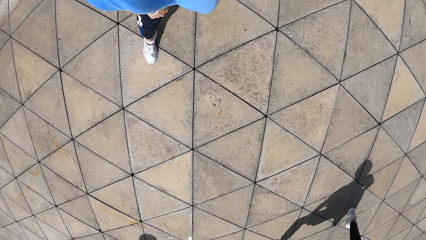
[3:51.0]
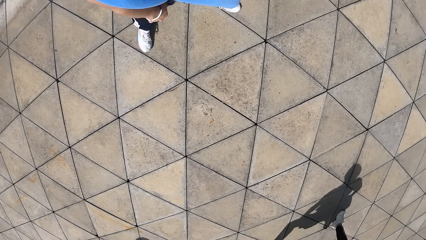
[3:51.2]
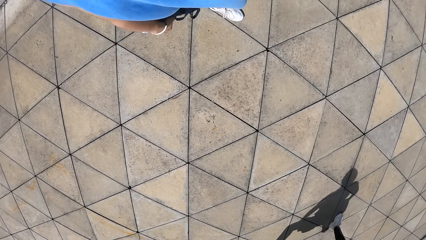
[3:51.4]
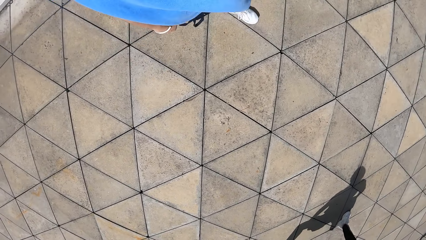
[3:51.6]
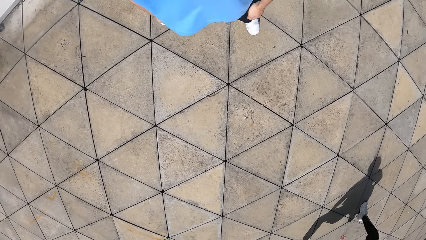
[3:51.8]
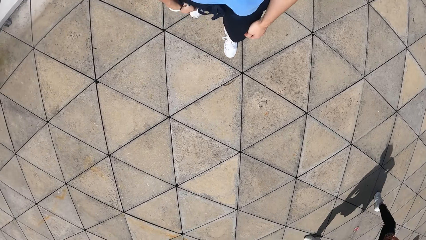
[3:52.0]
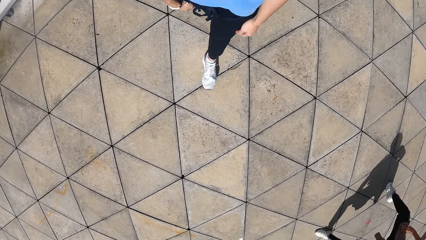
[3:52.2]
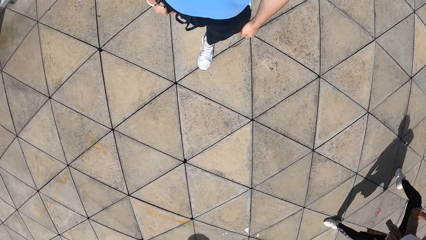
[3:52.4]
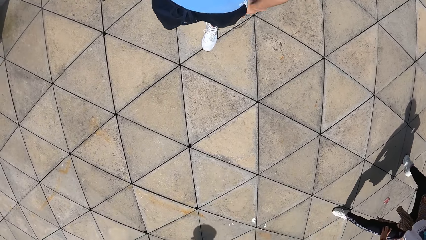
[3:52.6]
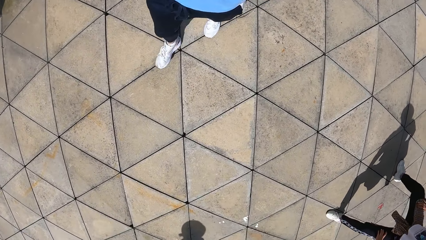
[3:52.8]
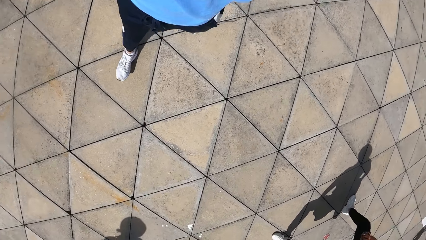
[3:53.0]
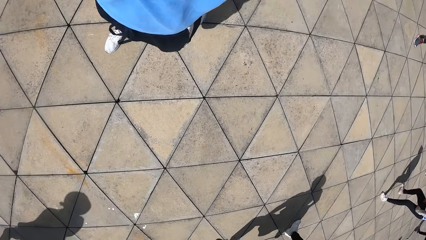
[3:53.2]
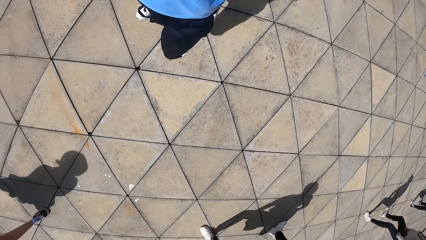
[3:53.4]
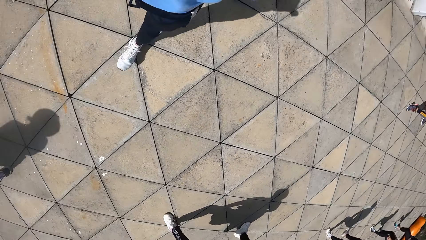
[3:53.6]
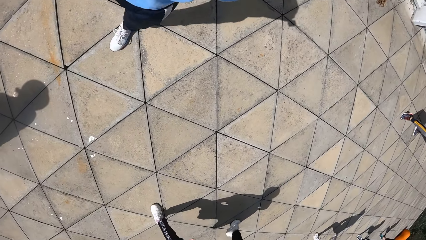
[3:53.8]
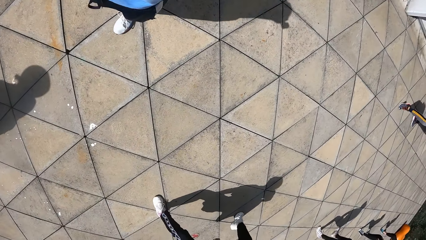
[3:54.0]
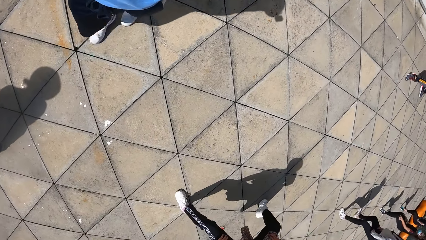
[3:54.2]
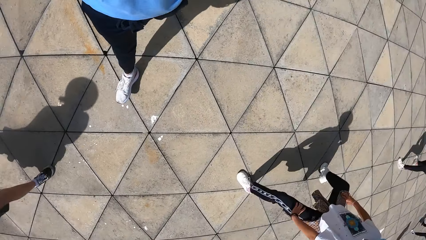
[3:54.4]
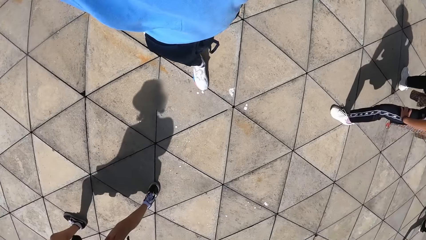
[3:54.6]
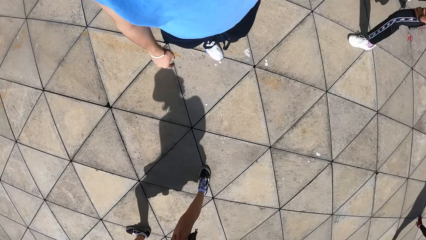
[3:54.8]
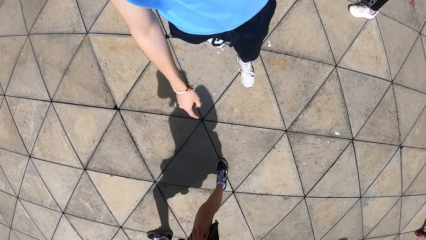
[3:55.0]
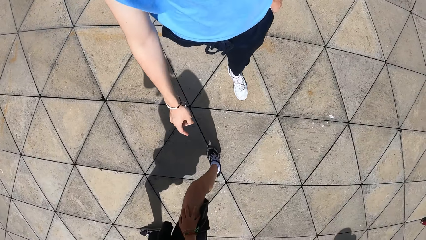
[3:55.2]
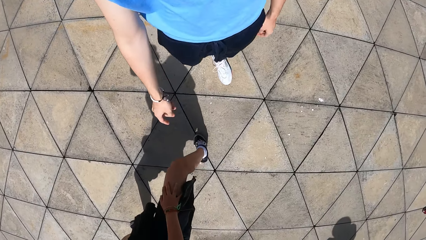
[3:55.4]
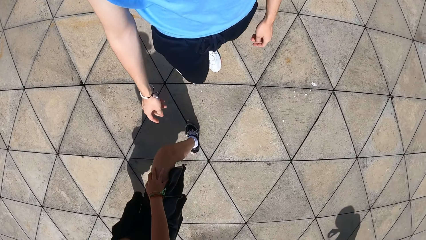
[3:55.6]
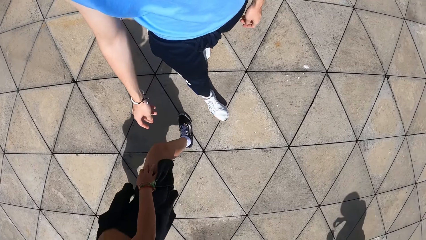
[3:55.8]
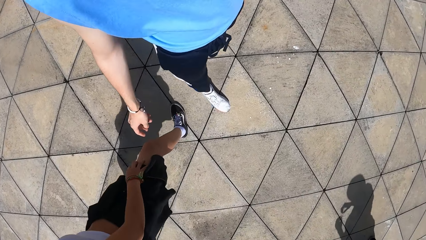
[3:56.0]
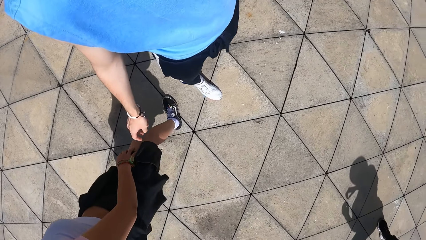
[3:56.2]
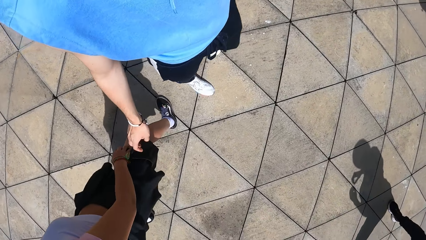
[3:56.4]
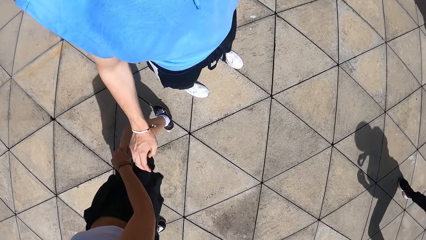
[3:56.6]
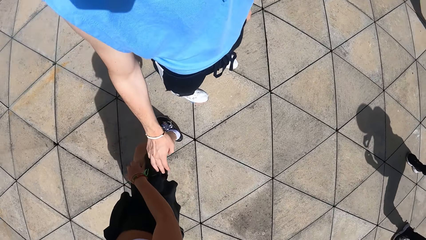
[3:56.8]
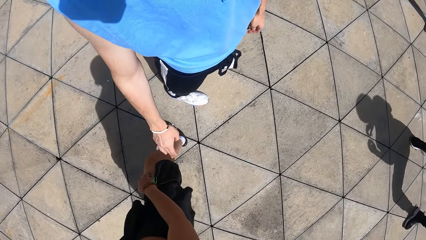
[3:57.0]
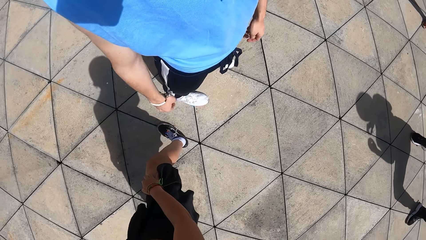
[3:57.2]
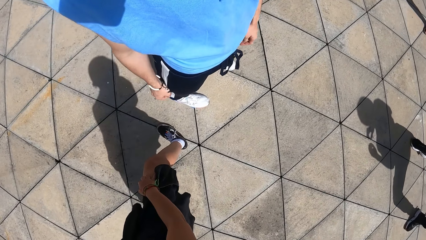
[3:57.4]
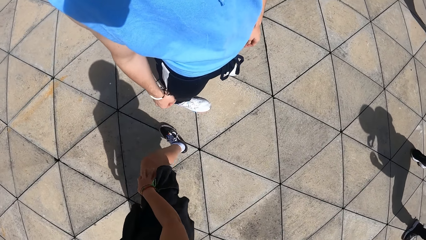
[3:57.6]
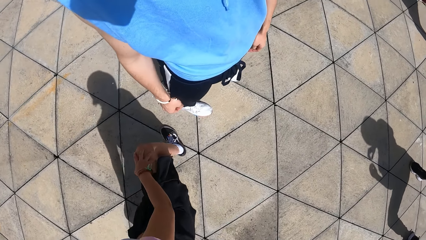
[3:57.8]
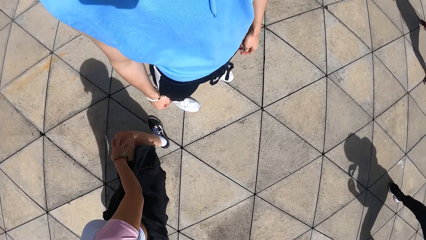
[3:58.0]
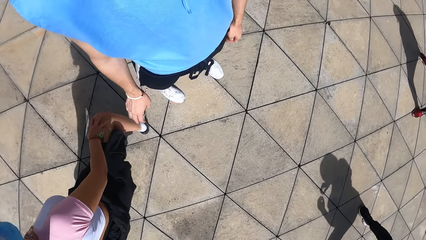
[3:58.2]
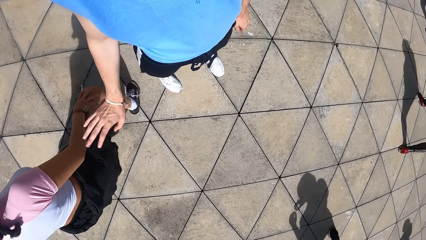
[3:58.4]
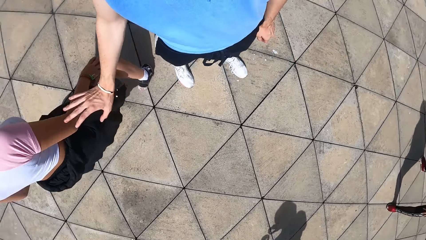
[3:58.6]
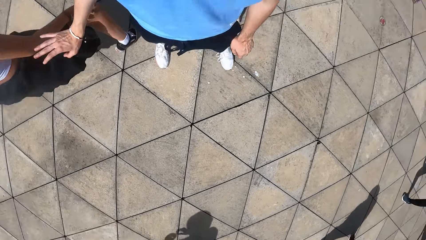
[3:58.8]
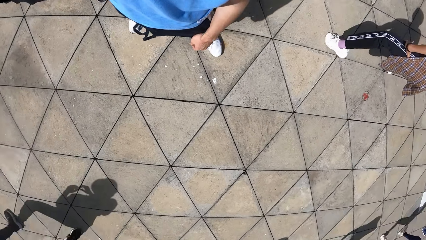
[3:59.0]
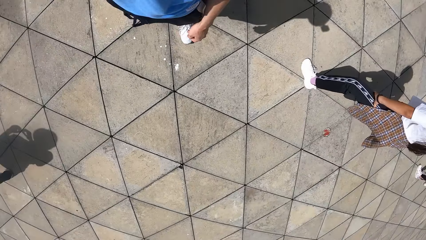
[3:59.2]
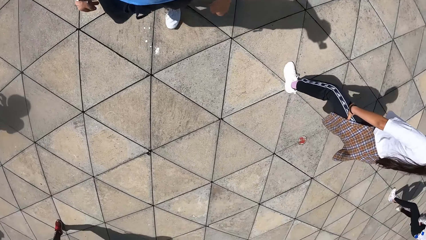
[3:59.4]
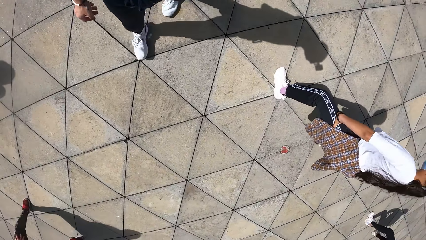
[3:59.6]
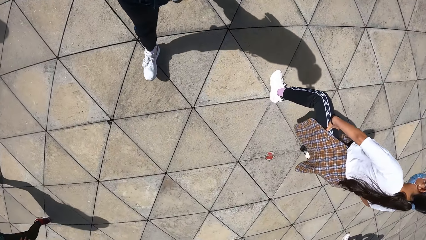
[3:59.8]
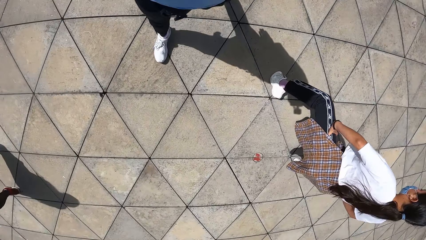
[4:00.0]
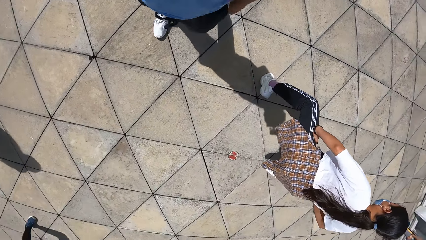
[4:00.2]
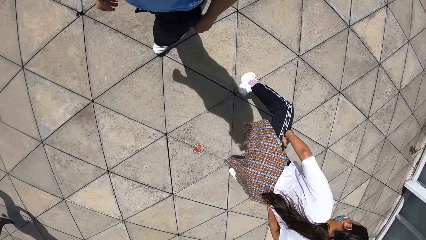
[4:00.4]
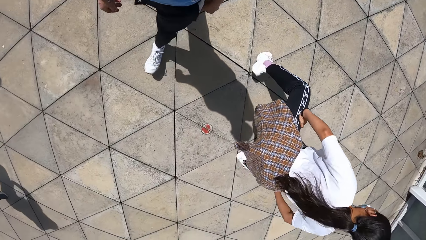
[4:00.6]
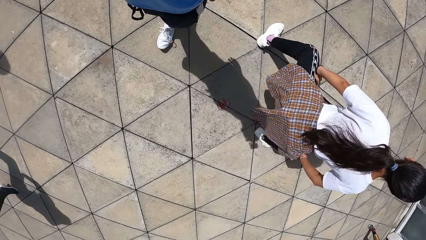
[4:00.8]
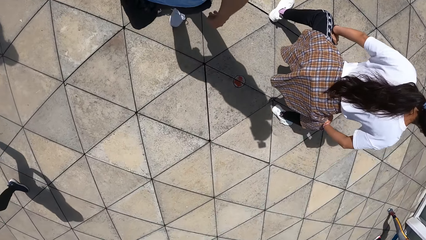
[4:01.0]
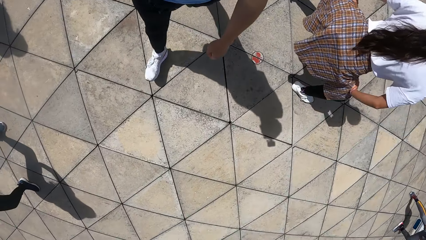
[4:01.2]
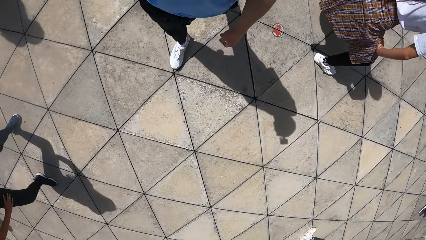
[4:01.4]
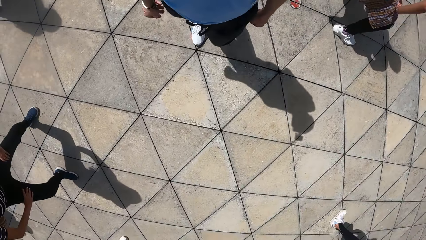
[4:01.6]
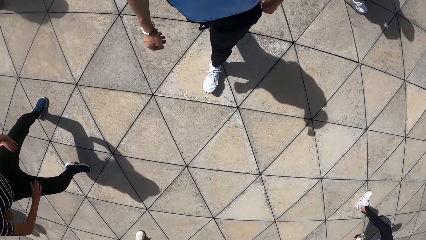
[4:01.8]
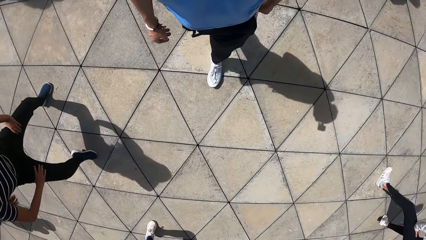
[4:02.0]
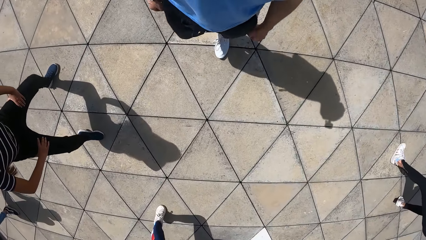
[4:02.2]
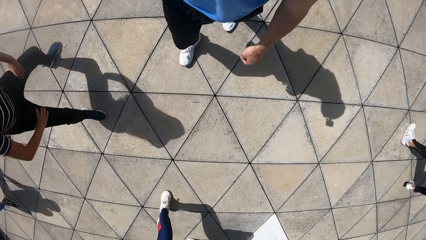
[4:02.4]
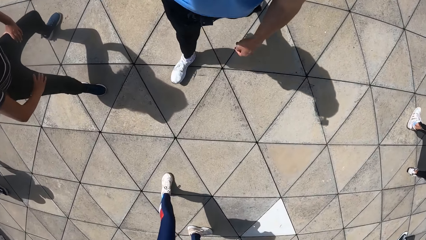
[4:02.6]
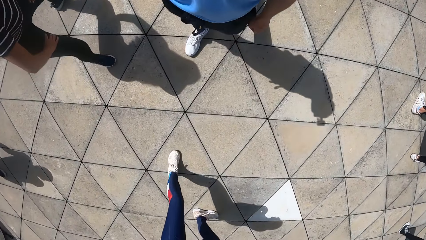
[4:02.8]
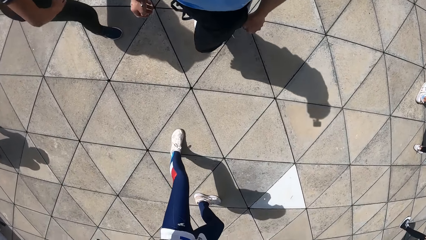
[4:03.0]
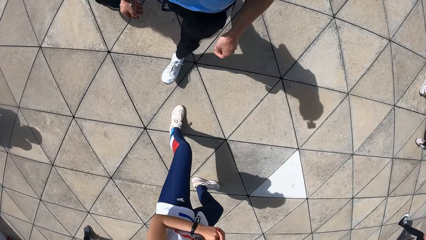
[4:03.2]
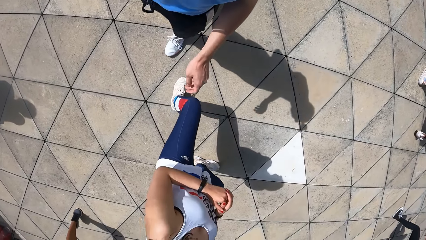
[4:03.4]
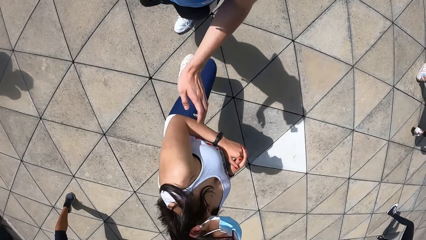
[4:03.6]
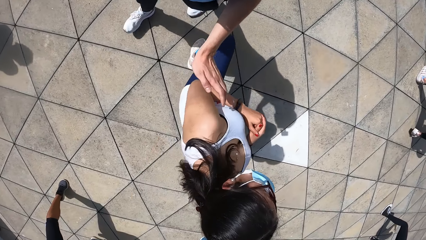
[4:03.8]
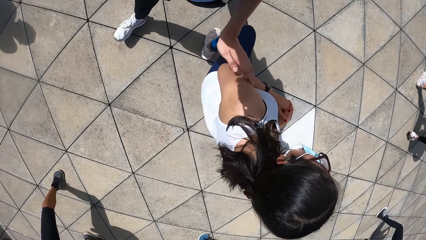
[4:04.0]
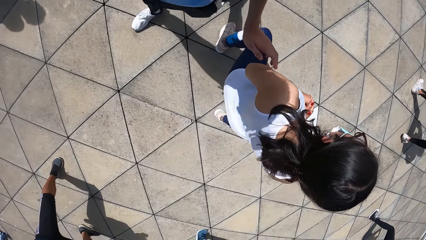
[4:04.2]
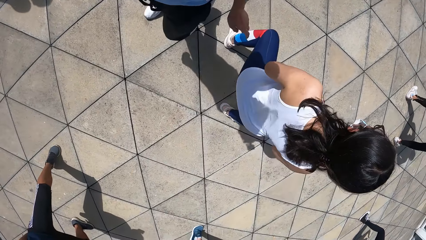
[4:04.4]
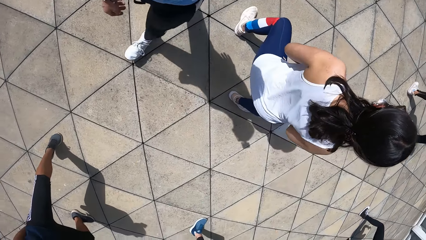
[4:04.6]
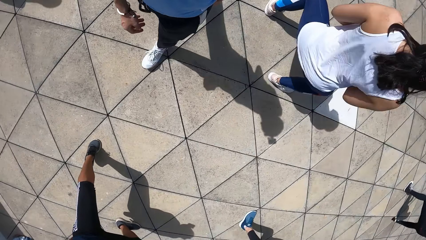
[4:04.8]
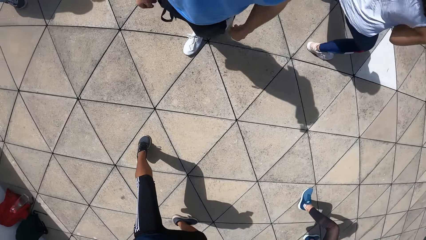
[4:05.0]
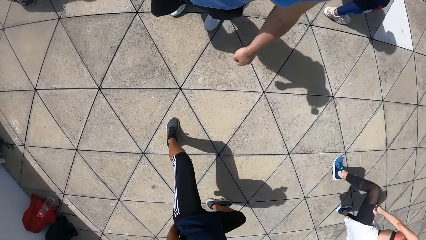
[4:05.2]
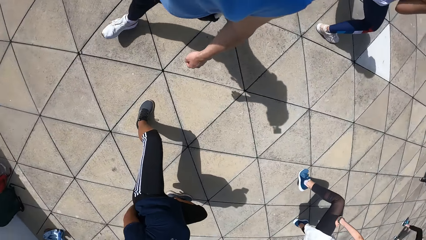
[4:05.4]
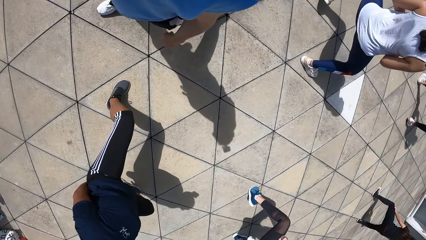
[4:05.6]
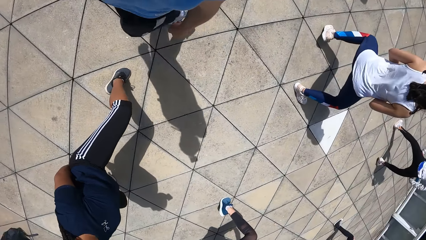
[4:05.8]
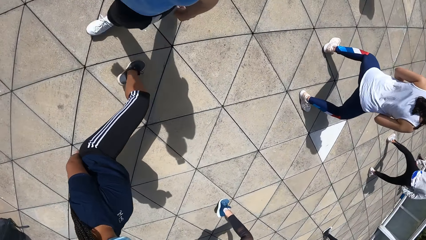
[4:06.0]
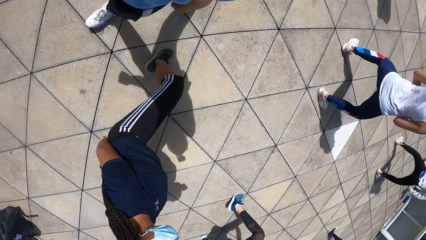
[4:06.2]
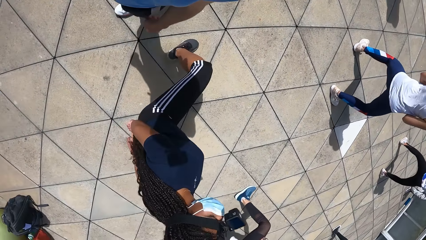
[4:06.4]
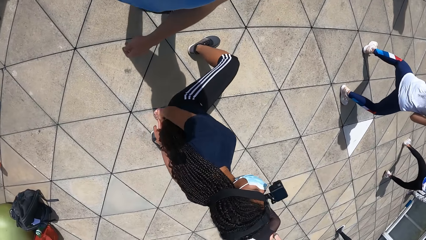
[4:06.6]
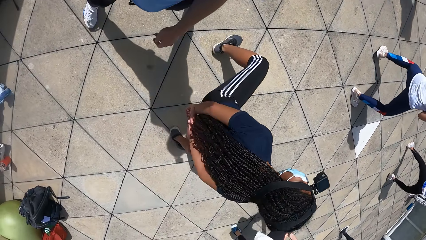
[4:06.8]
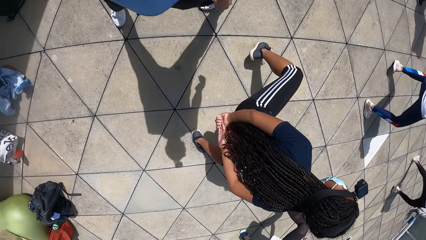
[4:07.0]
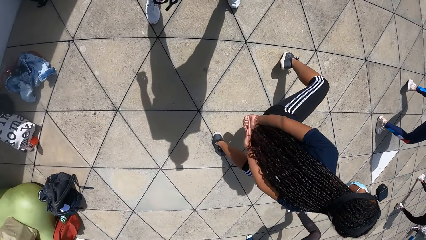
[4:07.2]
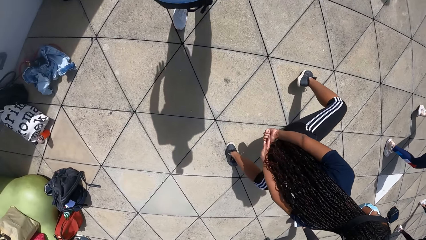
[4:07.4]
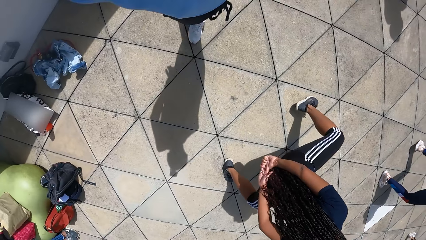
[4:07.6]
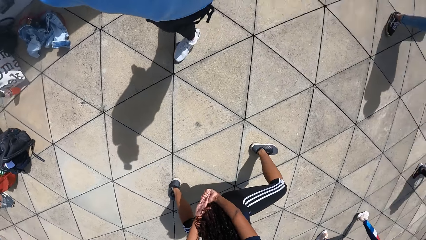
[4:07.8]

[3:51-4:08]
The camera wearer walks. He touches a person. He interacts with a woman. He walks. He touches another woman with his left hand. He walks.
